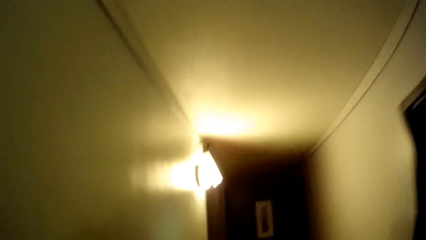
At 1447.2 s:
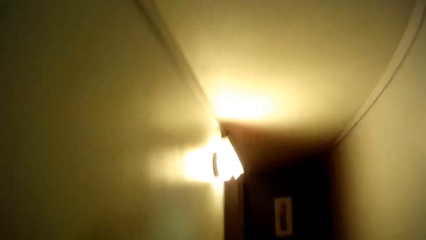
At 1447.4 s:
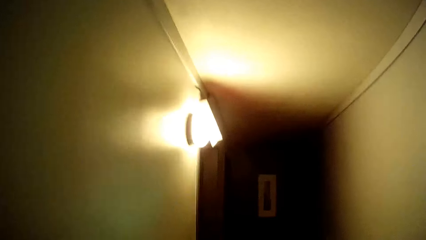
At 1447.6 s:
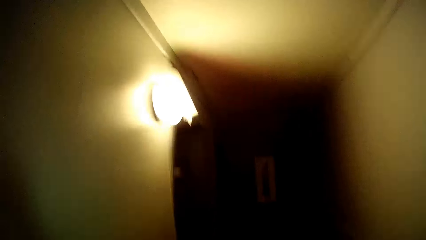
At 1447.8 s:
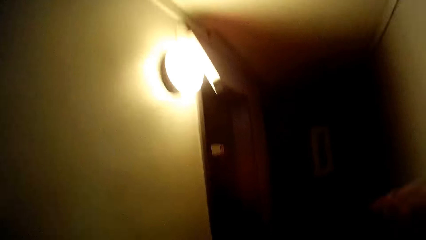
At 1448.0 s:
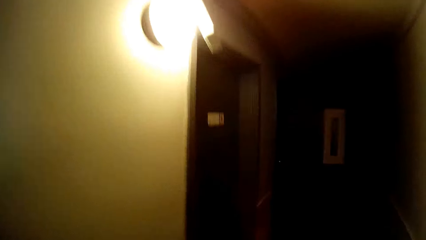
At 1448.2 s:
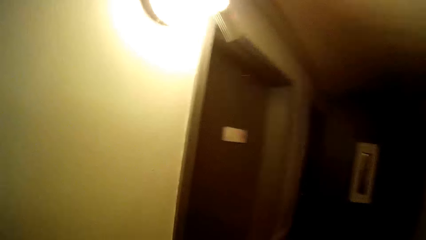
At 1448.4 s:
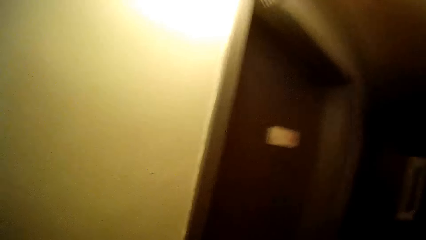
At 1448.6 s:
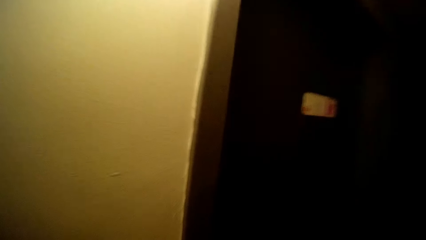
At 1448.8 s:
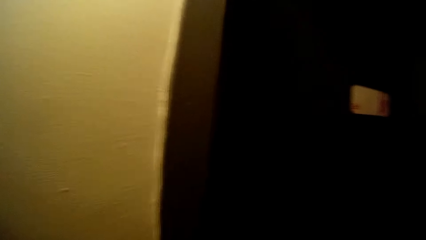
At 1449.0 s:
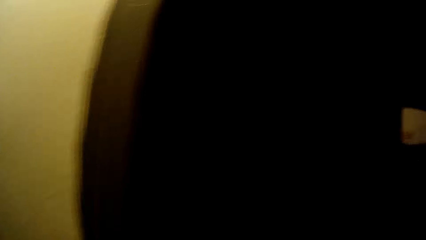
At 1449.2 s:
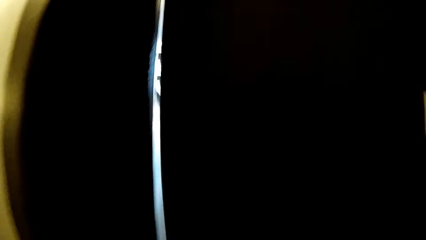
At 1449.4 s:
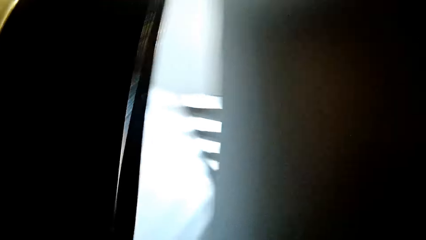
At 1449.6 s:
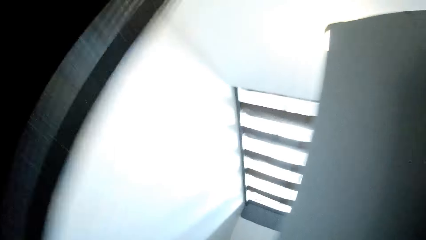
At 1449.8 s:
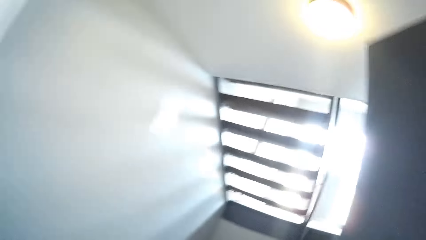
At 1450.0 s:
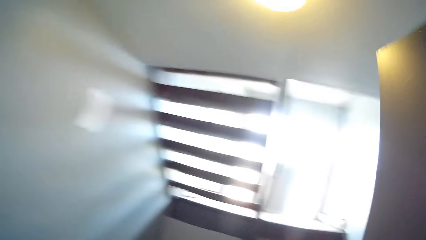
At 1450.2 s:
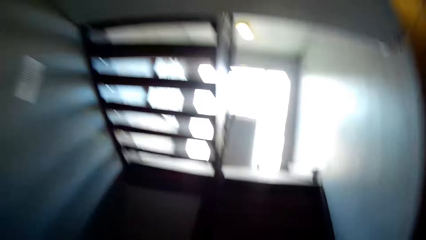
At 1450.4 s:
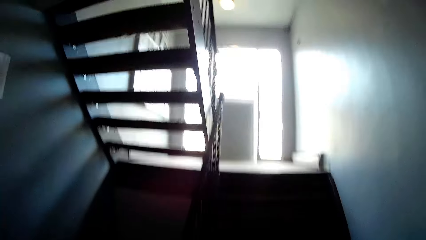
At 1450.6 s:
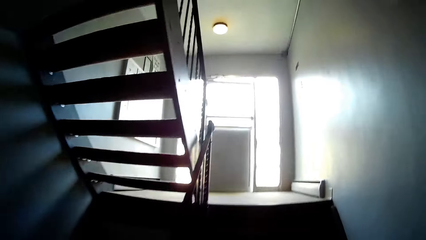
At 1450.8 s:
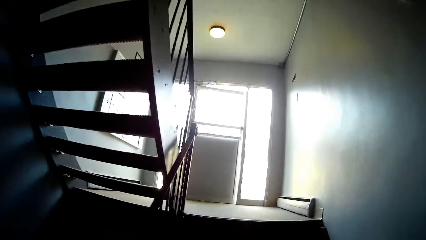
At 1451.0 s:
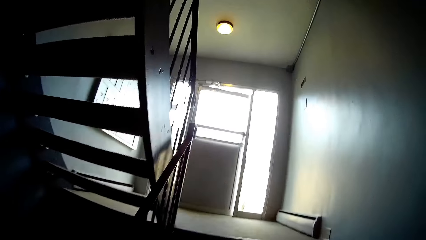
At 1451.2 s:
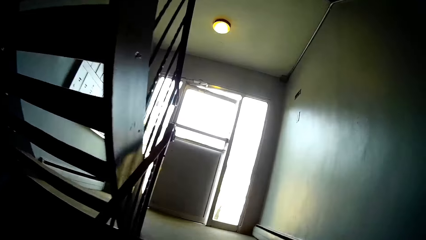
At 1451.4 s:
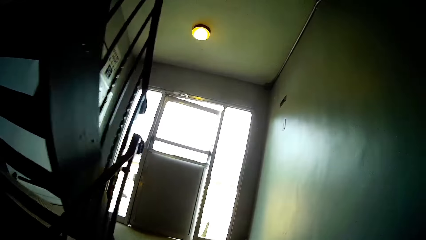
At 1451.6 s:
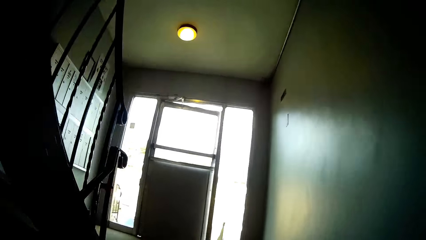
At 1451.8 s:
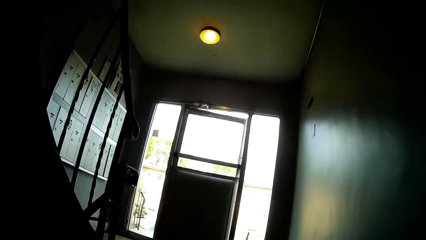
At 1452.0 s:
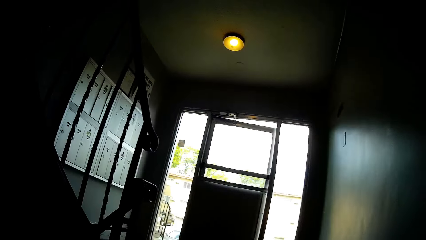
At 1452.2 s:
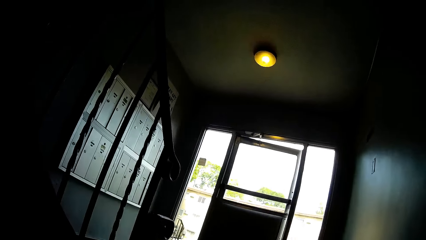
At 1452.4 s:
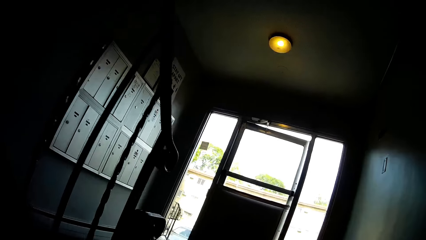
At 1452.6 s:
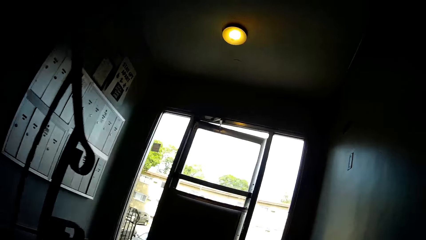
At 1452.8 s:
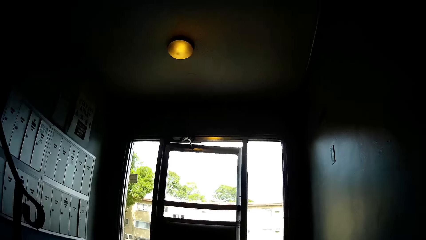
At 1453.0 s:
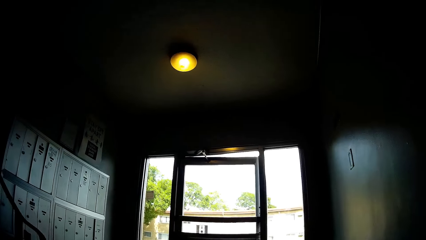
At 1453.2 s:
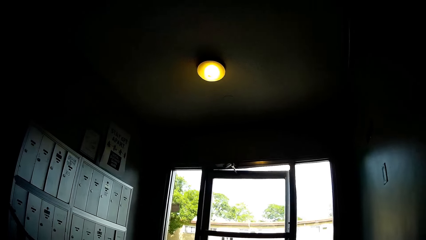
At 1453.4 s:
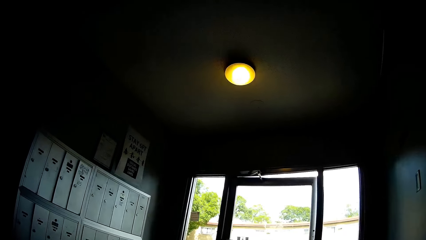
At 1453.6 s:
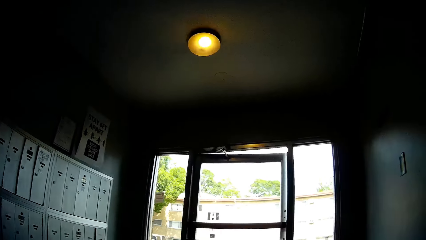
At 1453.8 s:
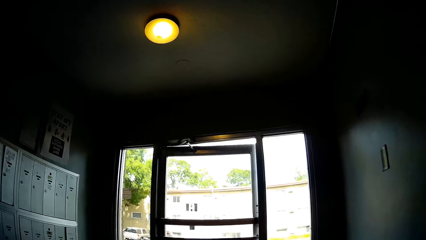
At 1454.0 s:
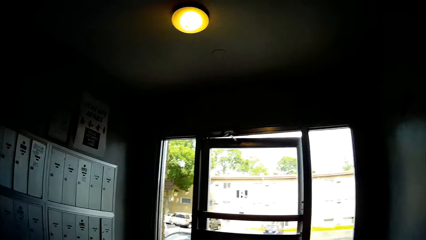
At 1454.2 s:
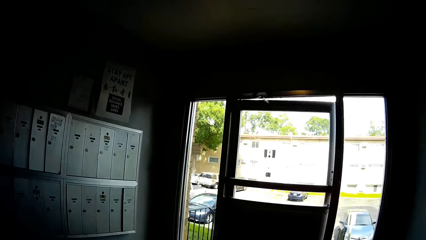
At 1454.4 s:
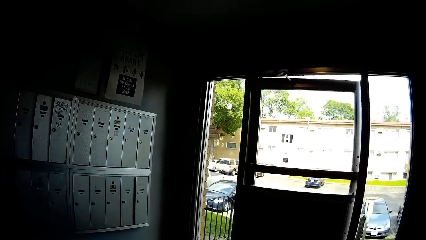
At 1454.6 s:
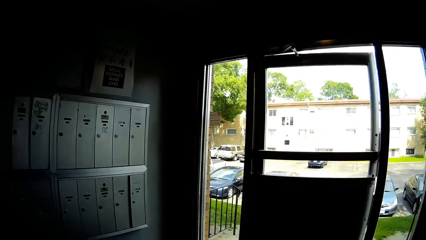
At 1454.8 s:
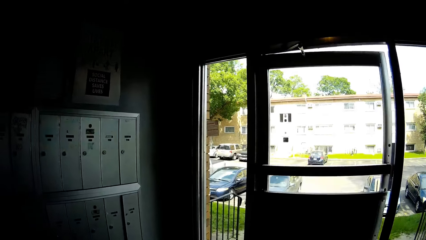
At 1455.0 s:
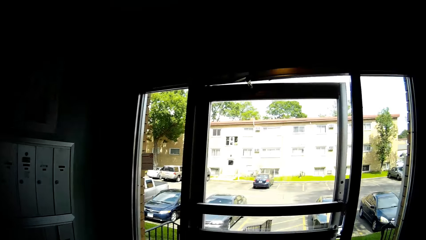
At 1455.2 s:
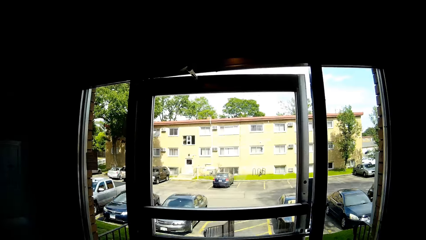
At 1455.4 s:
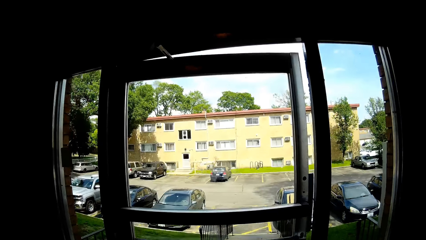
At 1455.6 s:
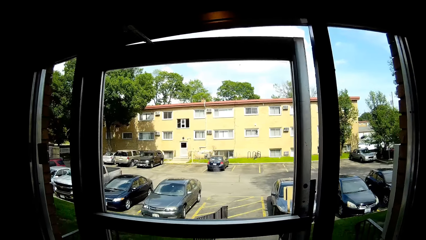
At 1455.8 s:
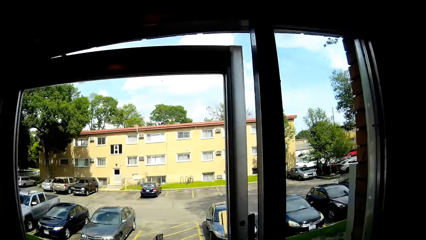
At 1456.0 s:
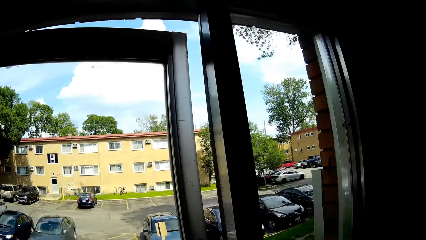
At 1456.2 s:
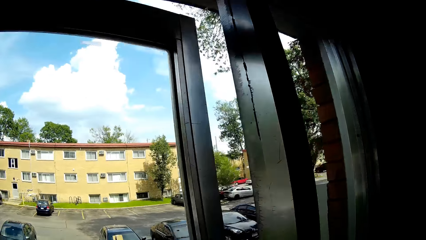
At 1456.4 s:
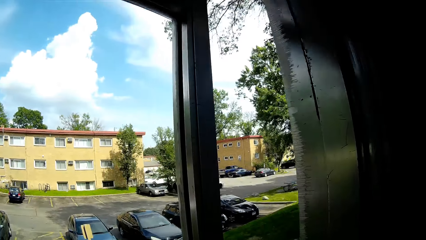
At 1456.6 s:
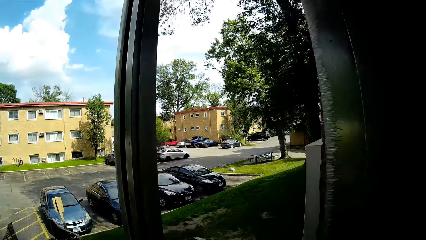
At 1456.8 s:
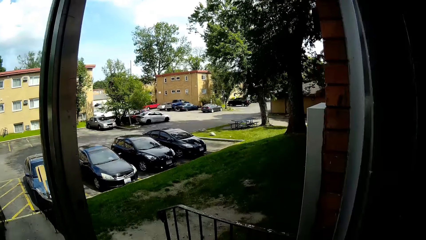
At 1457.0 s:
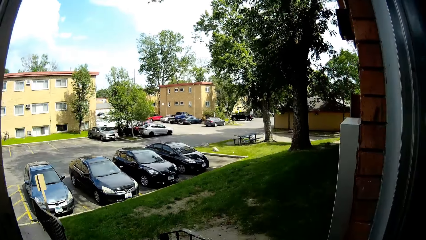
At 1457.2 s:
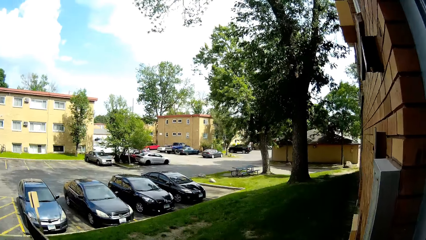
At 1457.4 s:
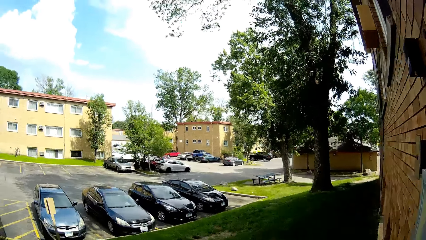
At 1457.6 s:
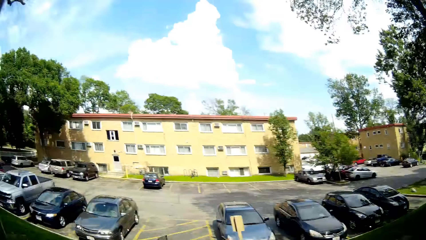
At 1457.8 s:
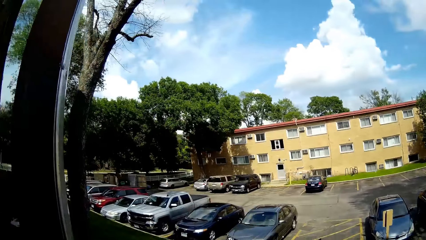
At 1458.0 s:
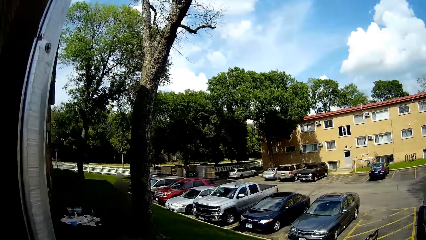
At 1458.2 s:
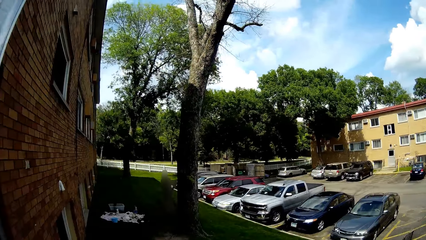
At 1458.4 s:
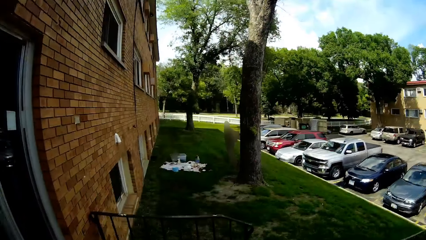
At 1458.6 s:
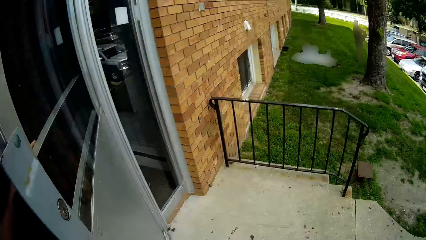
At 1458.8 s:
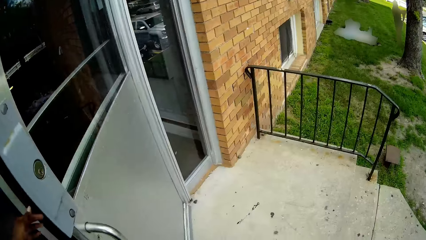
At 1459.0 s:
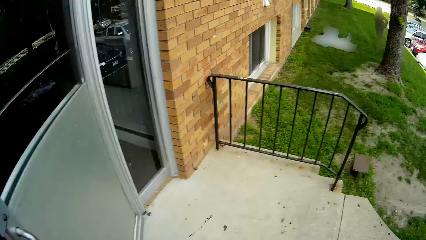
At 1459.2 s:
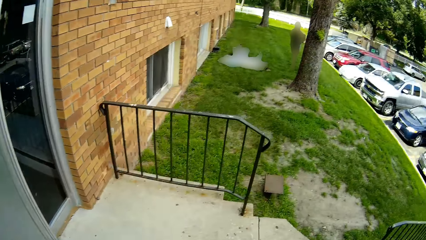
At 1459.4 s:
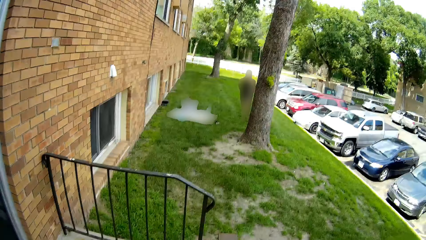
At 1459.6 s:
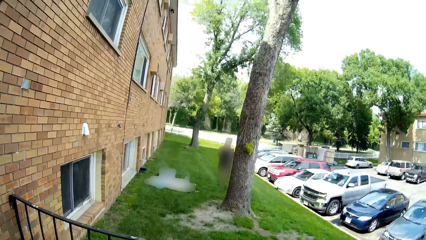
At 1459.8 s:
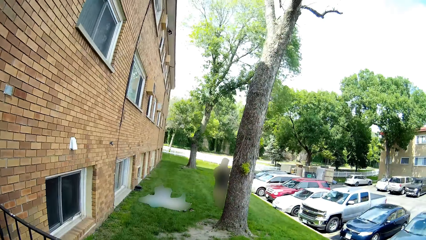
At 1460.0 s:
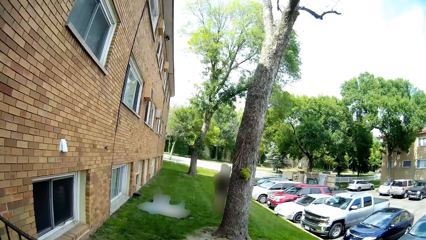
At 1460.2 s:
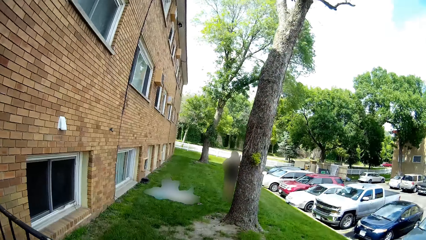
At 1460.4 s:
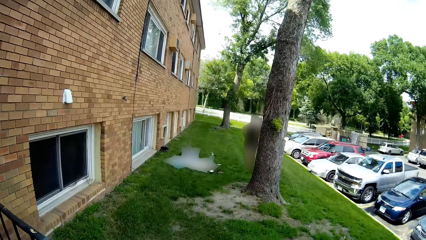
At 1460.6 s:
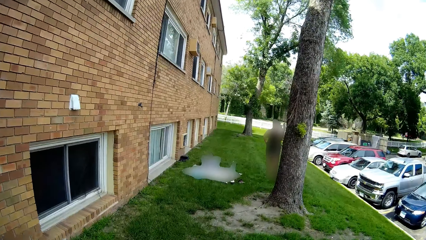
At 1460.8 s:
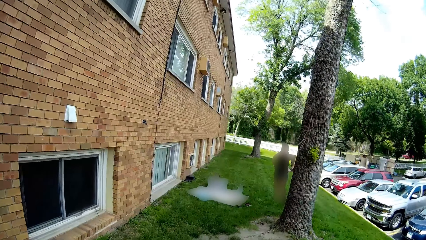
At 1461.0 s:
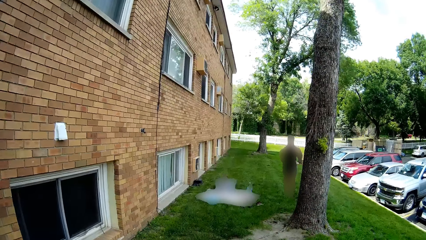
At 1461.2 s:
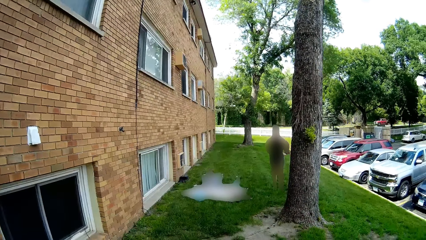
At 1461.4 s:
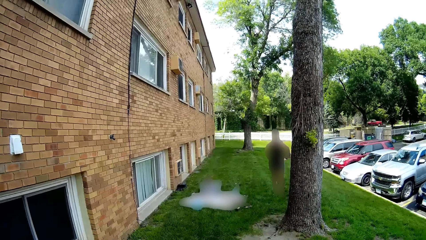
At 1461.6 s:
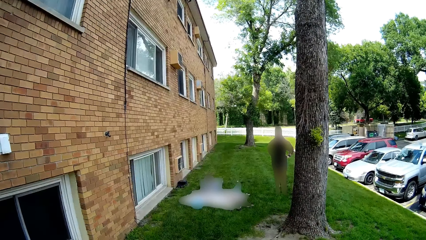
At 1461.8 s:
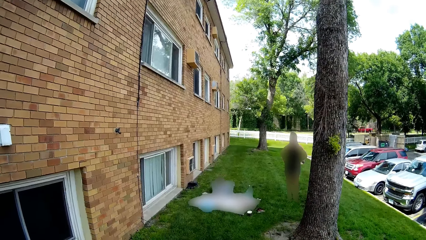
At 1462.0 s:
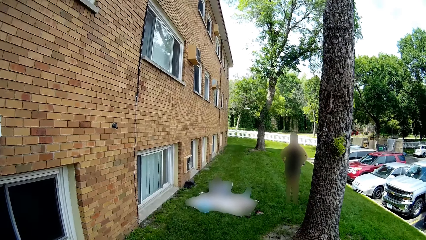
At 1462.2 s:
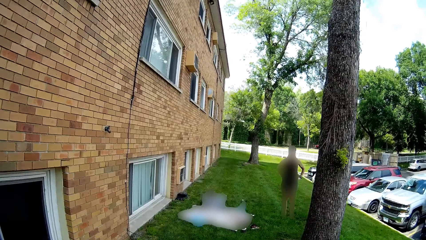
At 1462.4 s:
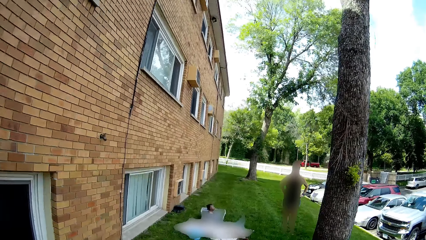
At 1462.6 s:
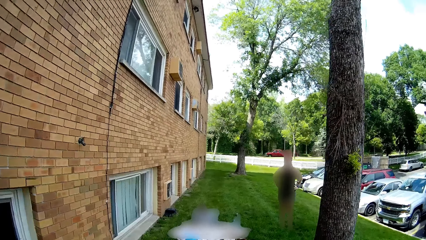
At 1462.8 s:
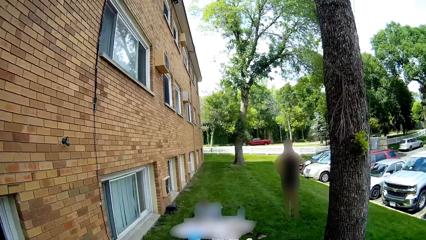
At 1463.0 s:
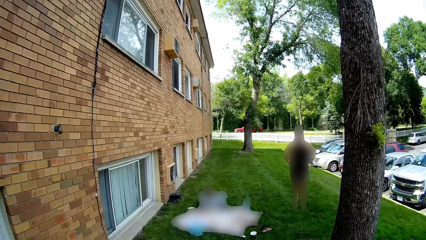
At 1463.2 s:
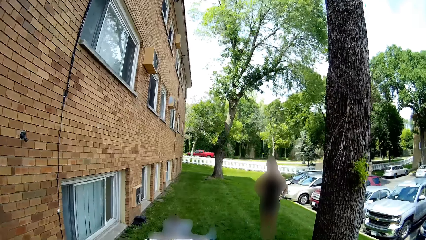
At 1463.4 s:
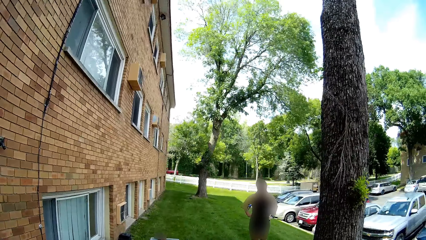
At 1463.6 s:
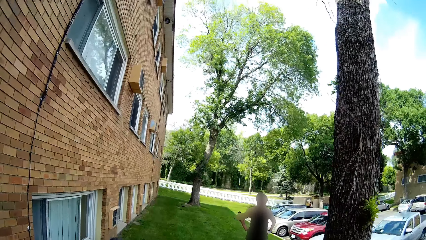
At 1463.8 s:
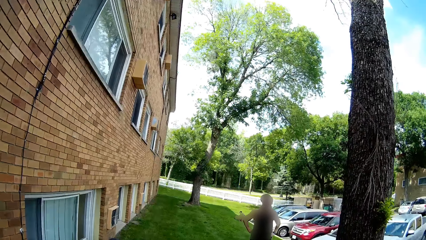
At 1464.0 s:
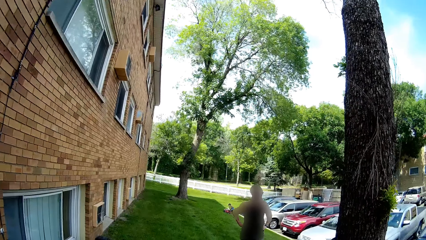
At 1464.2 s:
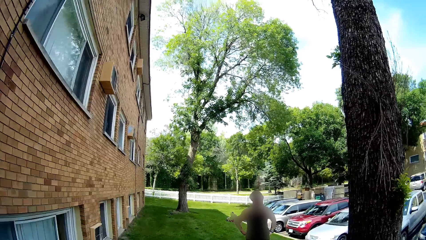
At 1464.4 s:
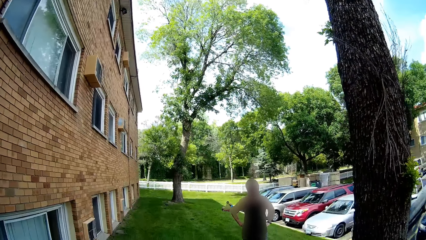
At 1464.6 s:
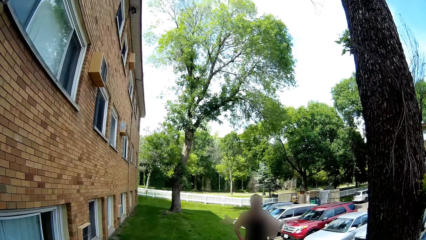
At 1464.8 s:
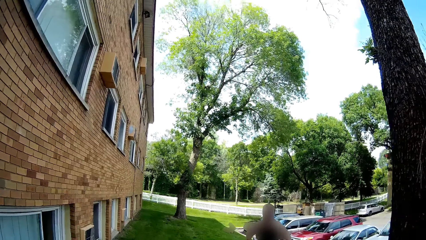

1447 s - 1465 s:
The camera wearer opens a door with her right hand. She walks in the room. She opens the door with her left hand. She walks out of the room. She converses with a woman.
